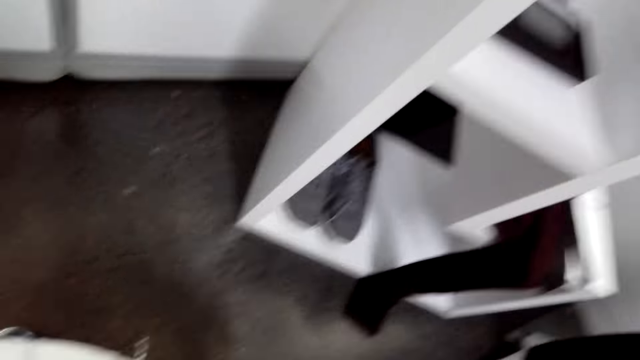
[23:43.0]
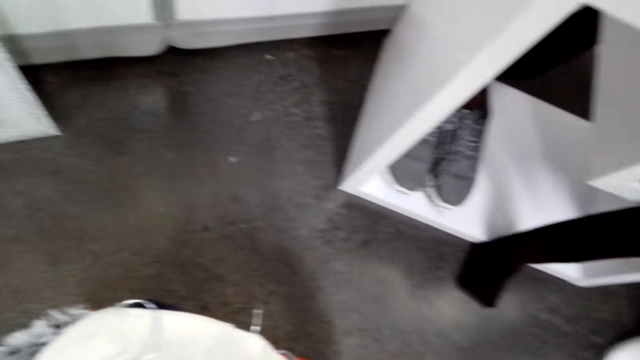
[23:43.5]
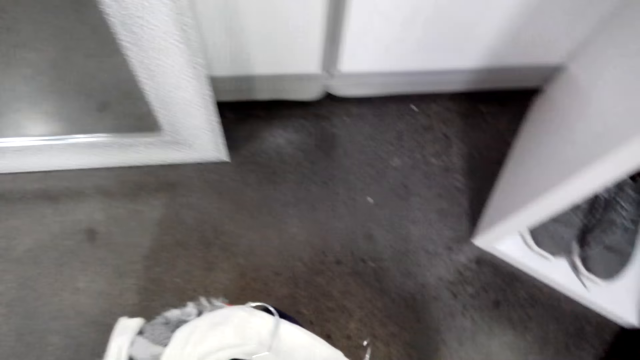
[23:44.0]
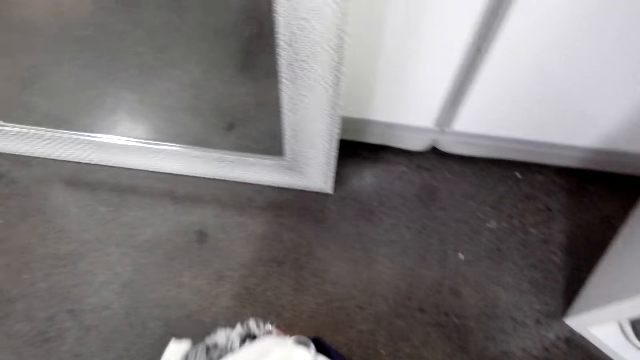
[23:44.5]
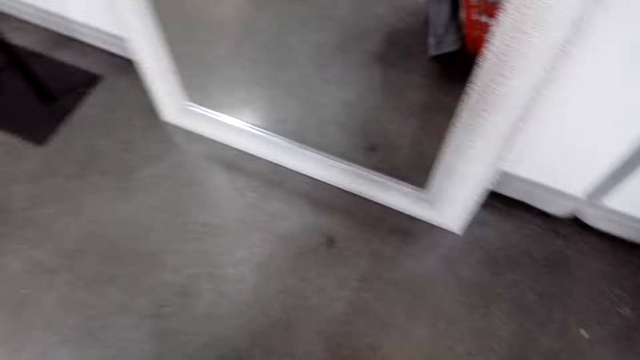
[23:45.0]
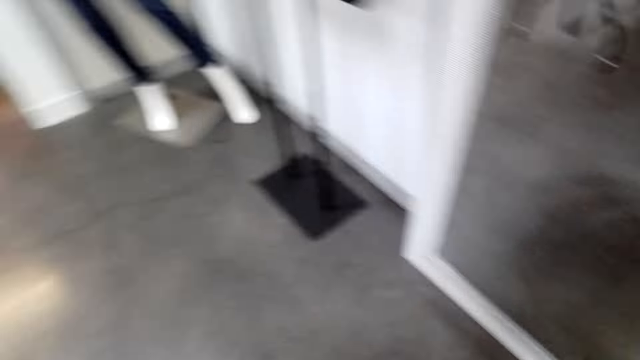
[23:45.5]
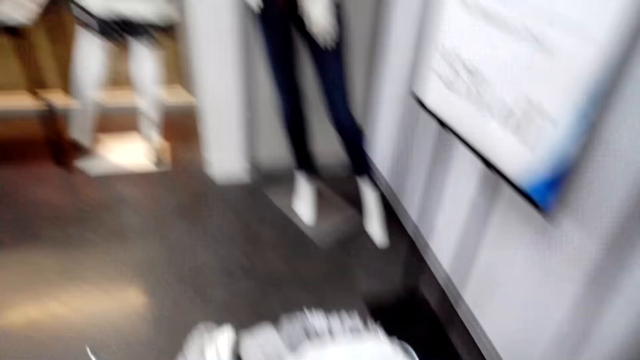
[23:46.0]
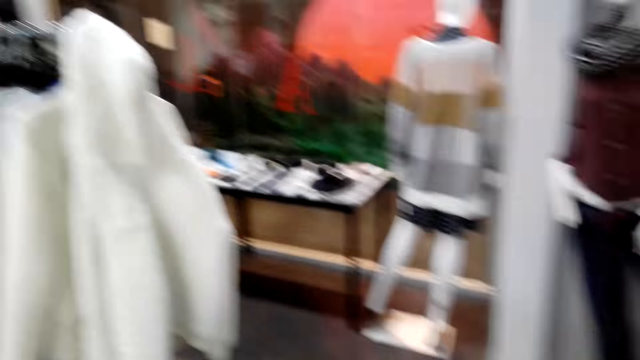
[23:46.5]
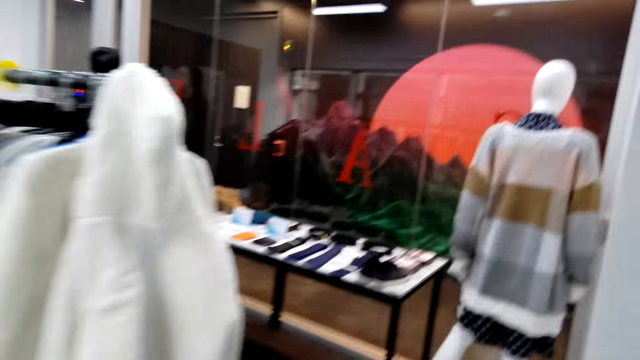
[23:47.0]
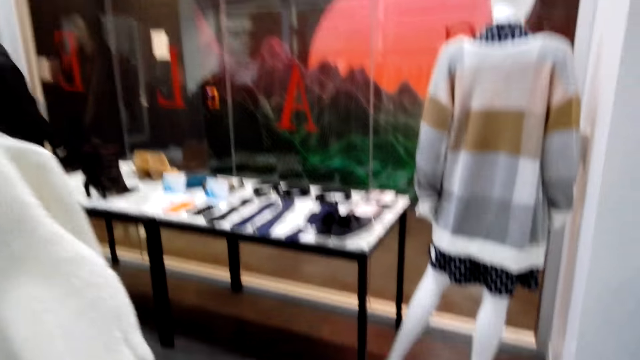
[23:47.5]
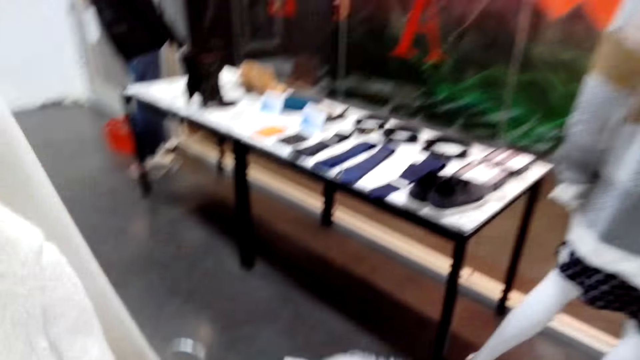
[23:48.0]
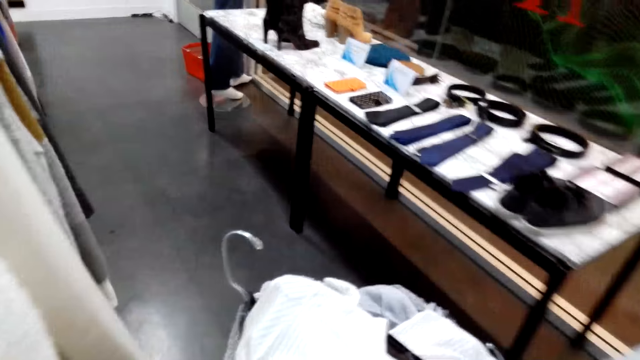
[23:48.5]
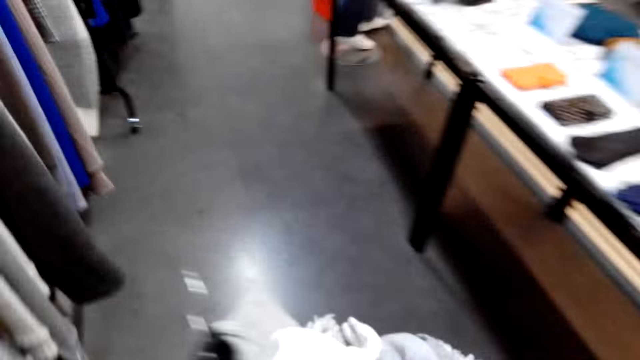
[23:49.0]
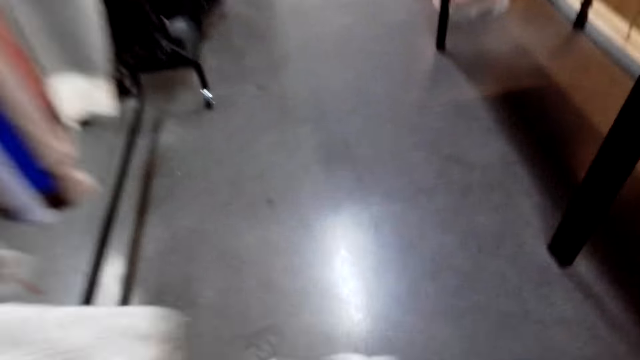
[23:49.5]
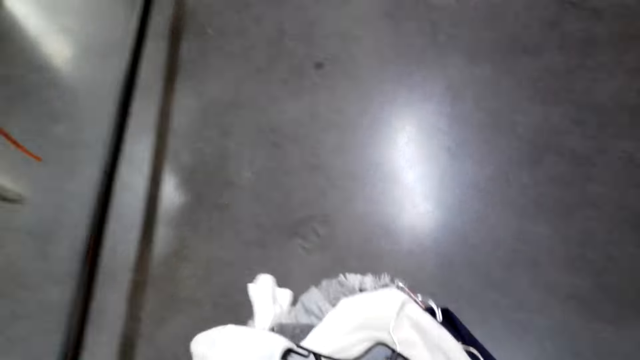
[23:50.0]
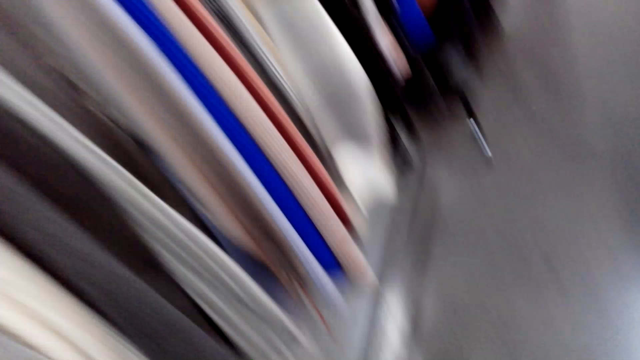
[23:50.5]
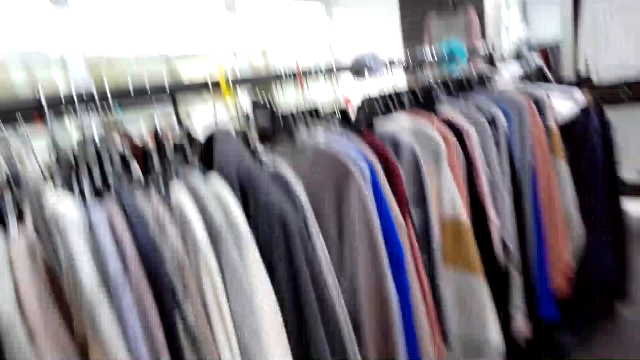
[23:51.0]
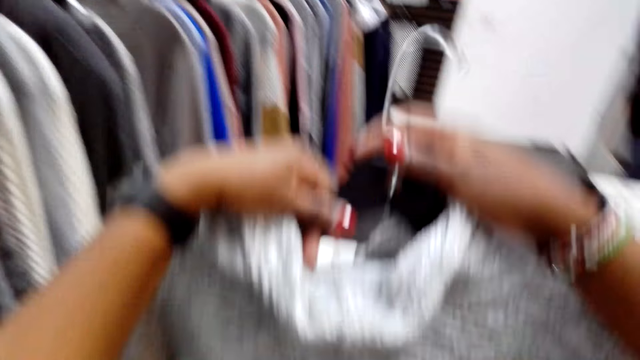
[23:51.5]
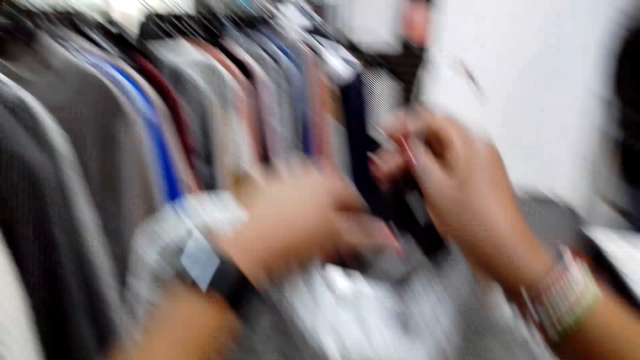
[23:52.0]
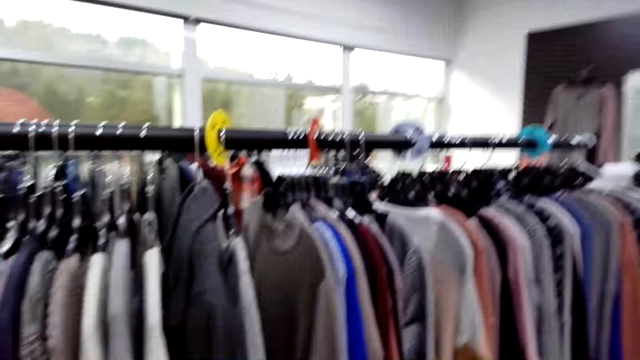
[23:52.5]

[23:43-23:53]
The camera wearer picks up a cart of clothes on the floor. They walk in a cloth shop. They put the cart of clothes on the floor. They align a sweater on a hanger.

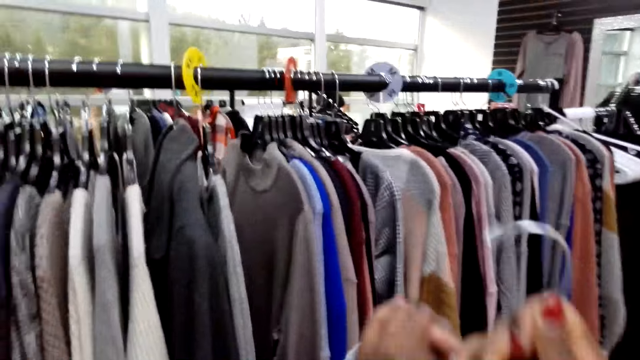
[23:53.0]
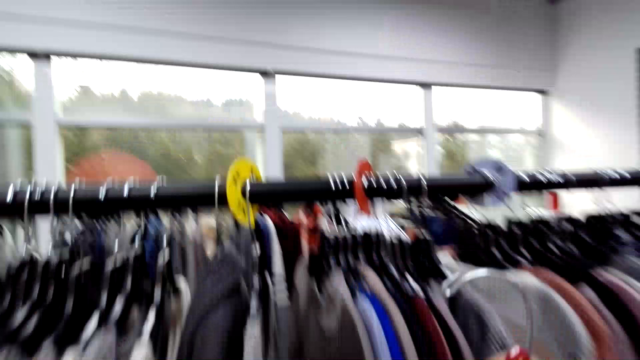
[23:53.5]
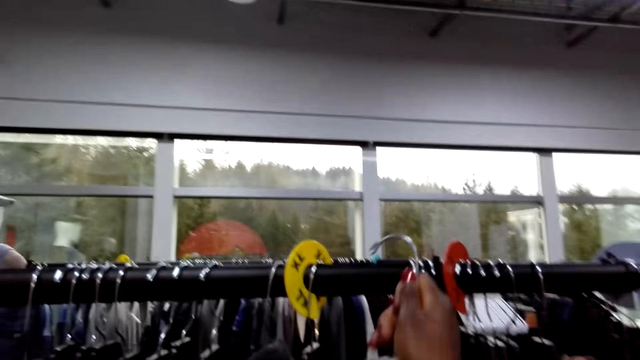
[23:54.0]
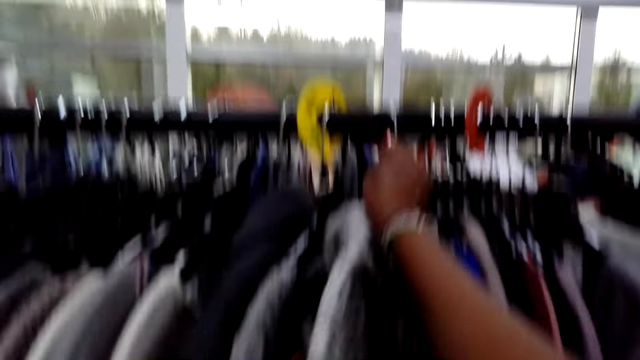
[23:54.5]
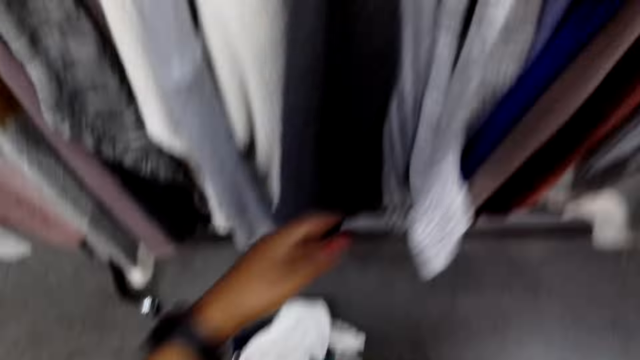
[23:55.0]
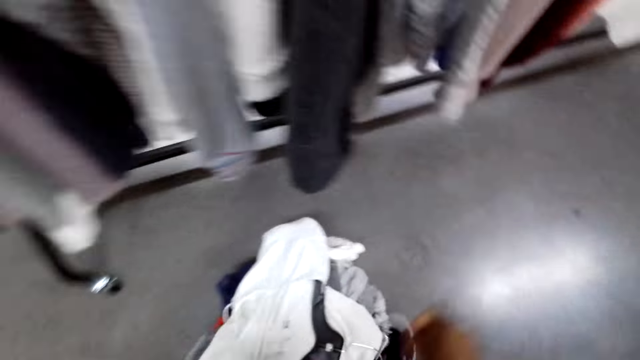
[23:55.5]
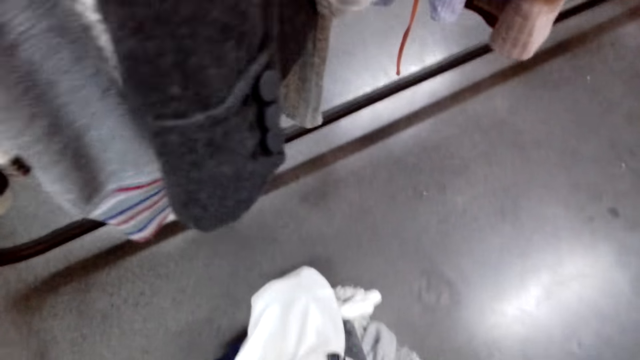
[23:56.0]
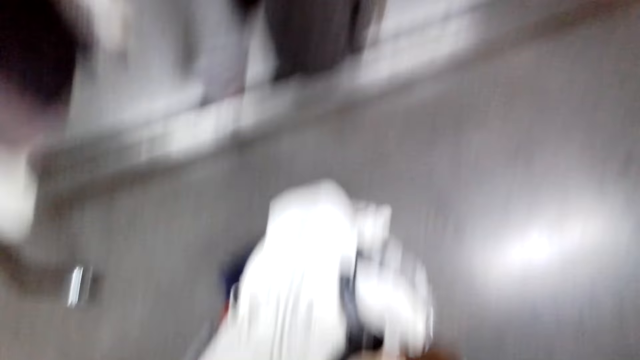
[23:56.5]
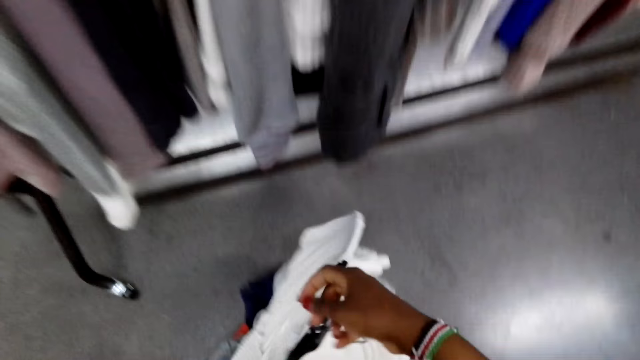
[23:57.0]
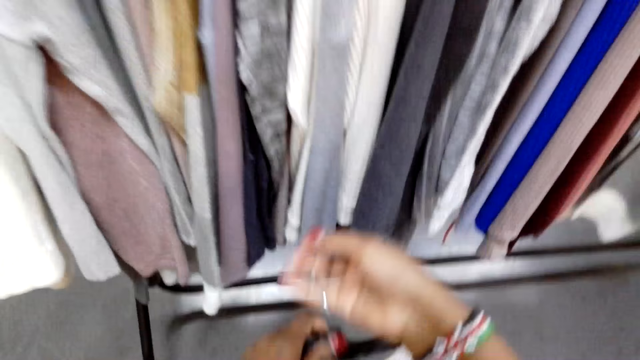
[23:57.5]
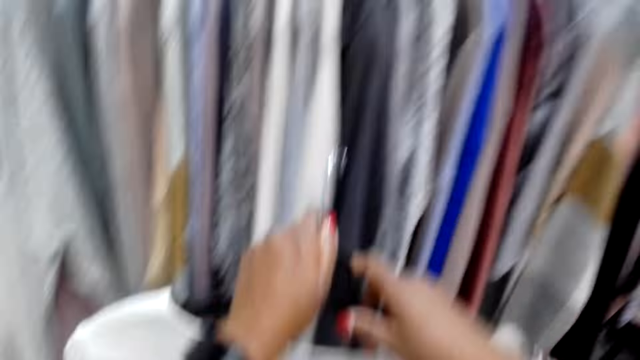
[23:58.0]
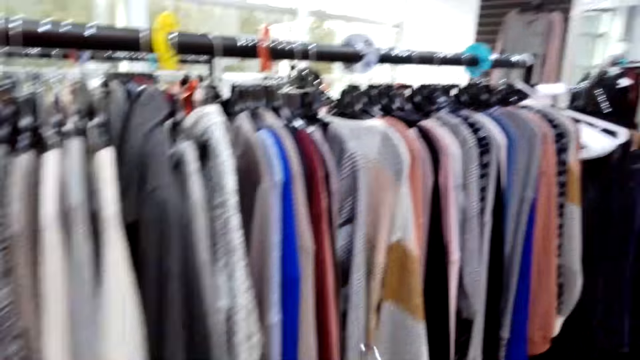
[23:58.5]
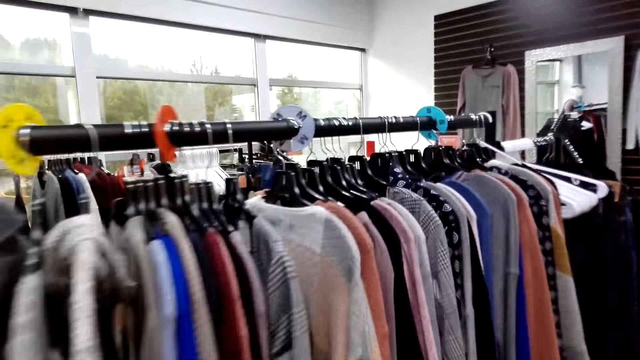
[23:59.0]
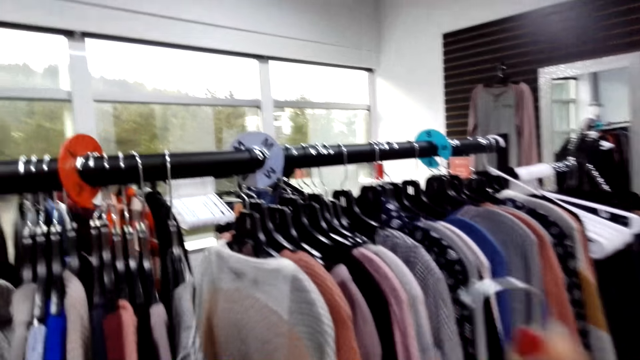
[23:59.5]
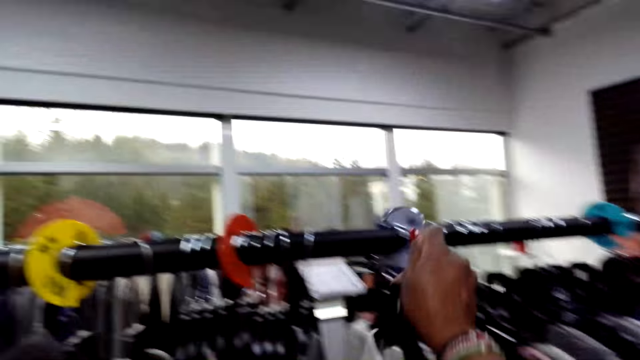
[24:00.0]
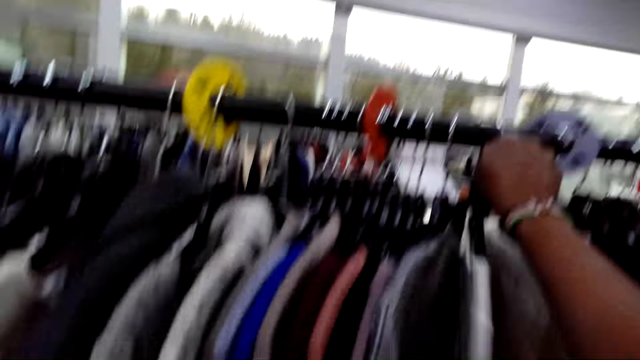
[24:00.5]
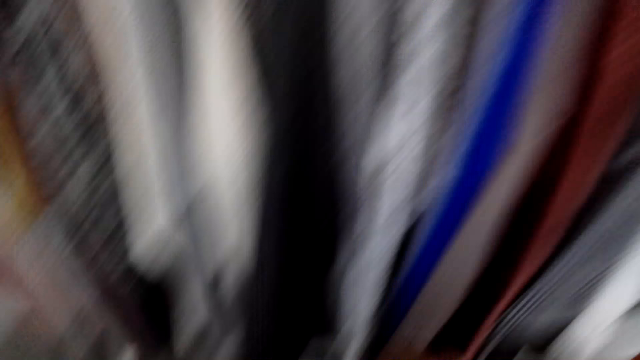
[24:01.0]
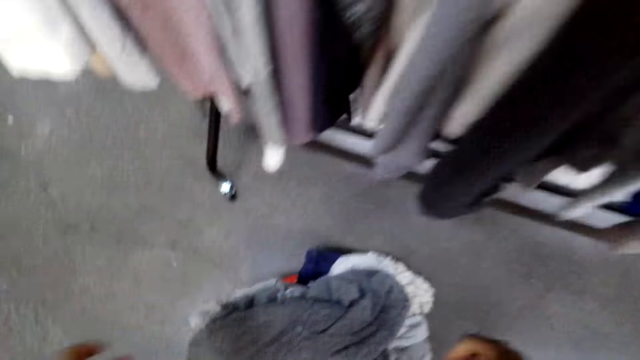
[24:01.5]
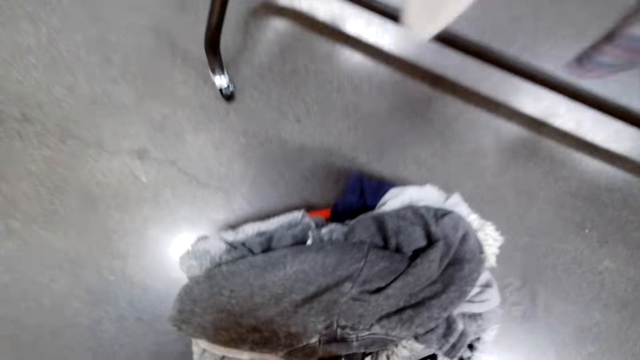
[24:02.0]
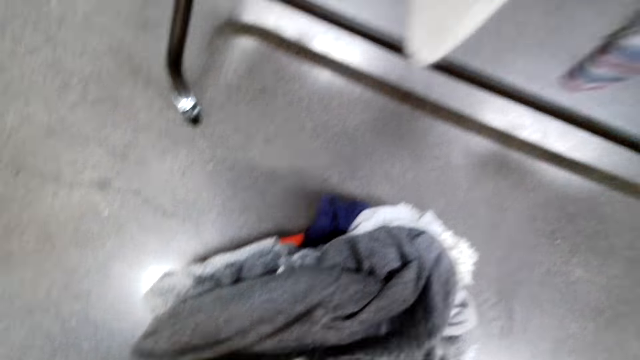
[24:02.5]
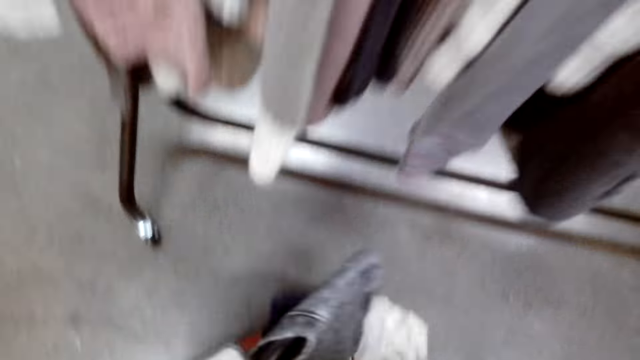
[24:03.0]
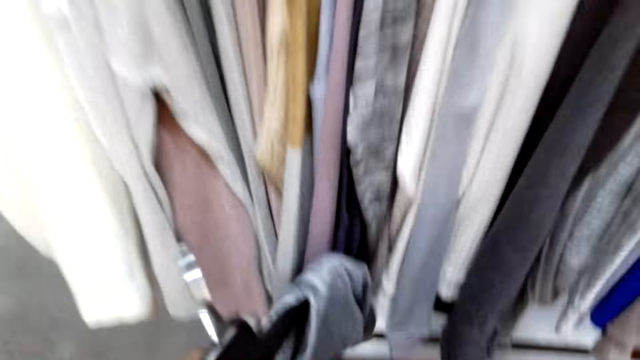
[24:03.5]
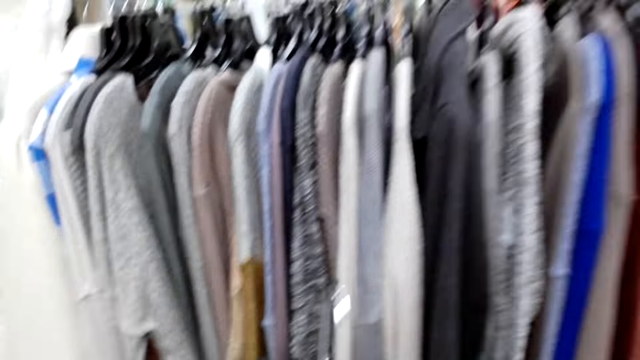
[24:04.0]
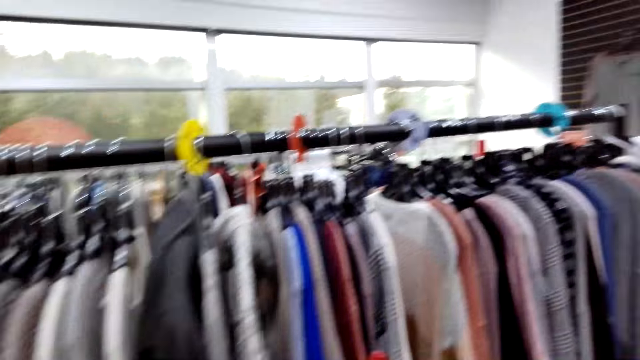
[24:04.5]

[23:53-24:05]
The camera wearer puts a sweater on a hanger. They pick up the sweater in a cart. They hold cloth. They hang the sweater on the hanger on a rack. They walk around. They pick up the sweater in the cart. They hold the cloth.
